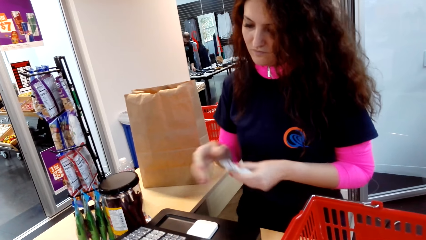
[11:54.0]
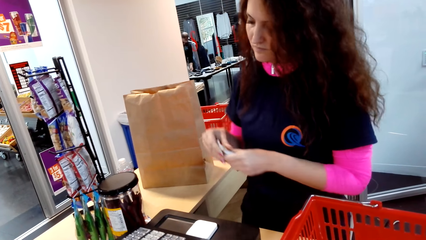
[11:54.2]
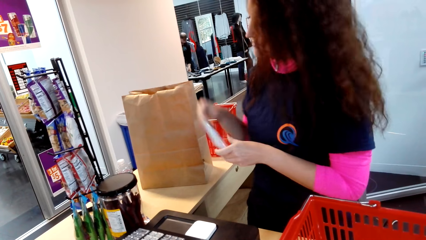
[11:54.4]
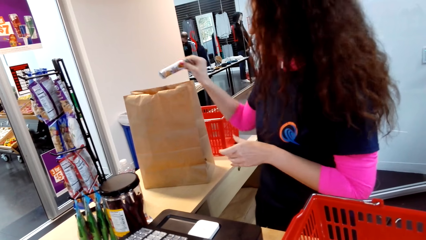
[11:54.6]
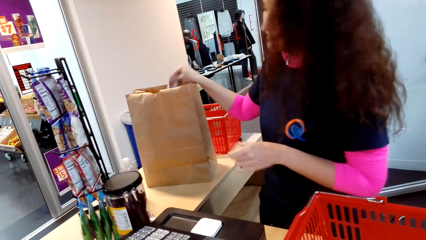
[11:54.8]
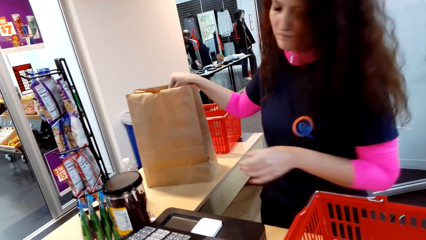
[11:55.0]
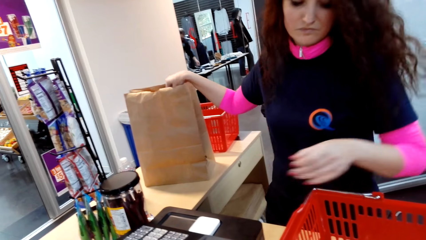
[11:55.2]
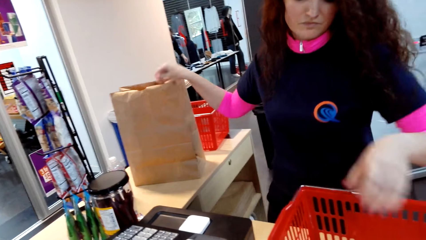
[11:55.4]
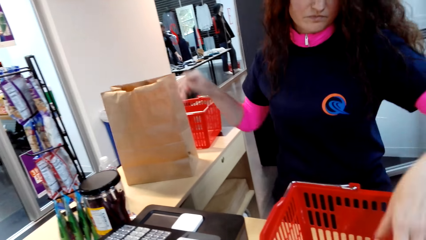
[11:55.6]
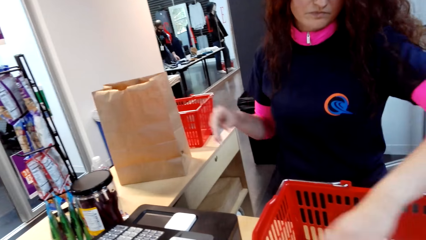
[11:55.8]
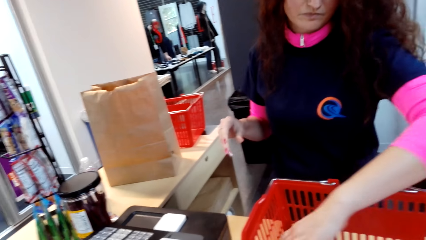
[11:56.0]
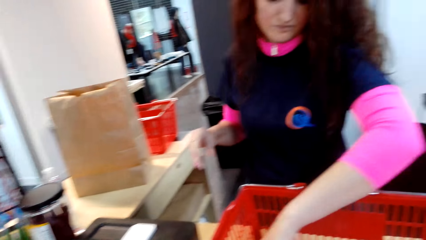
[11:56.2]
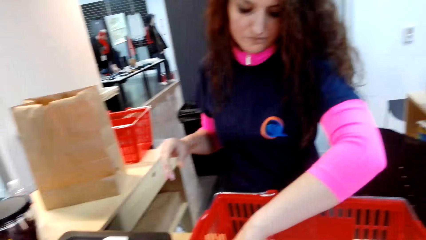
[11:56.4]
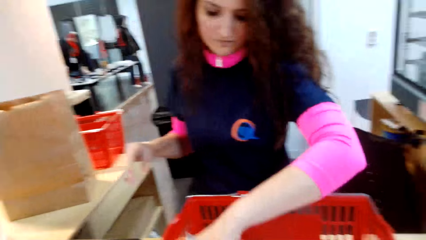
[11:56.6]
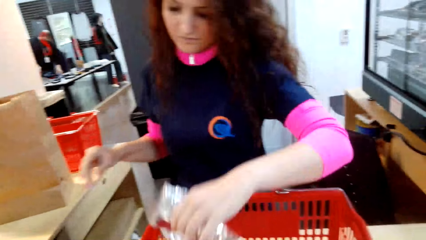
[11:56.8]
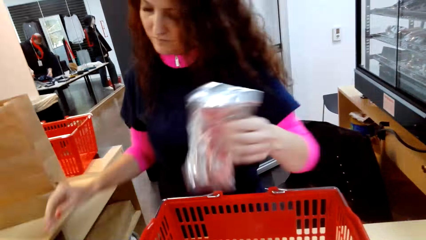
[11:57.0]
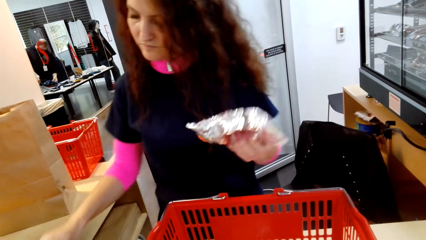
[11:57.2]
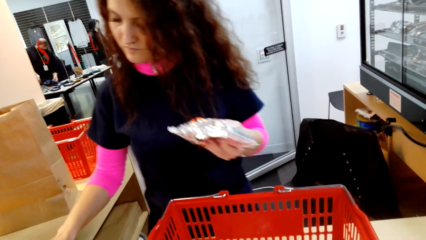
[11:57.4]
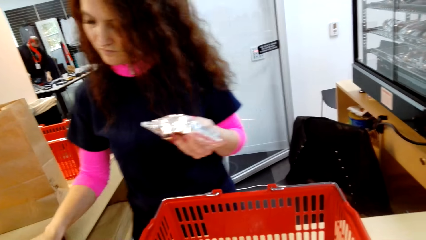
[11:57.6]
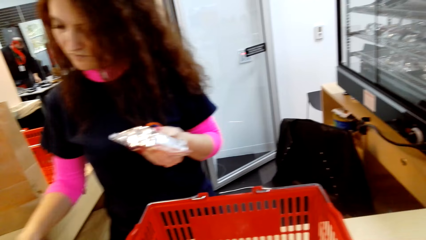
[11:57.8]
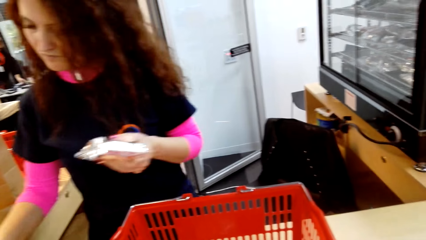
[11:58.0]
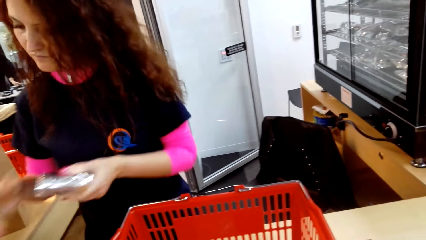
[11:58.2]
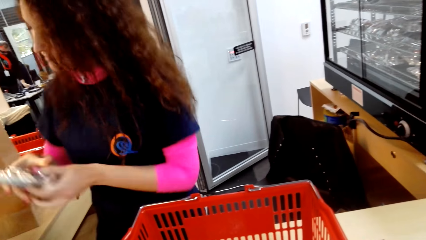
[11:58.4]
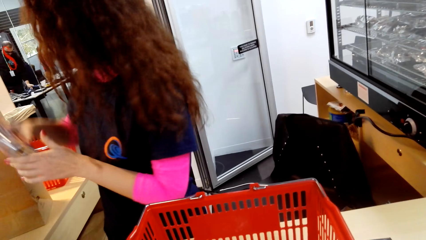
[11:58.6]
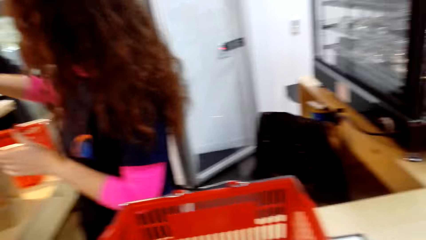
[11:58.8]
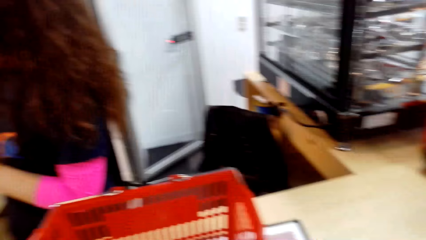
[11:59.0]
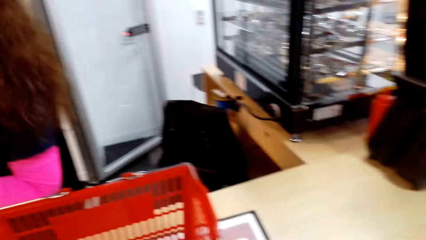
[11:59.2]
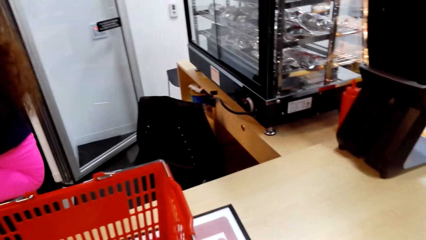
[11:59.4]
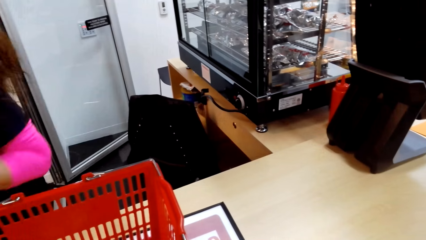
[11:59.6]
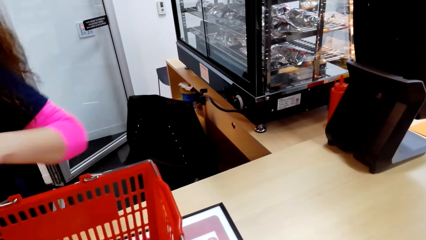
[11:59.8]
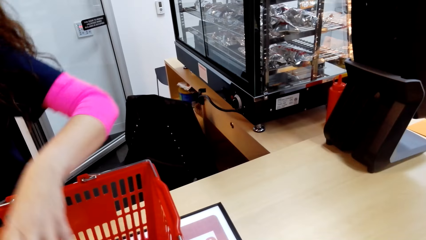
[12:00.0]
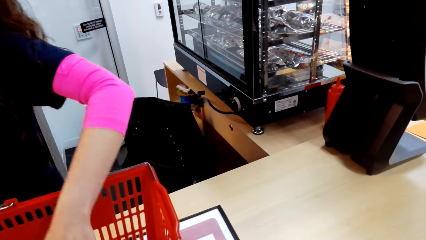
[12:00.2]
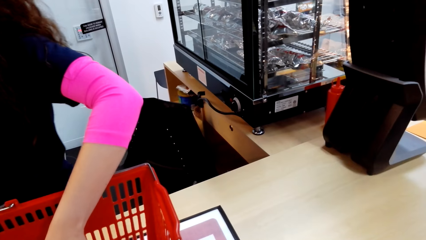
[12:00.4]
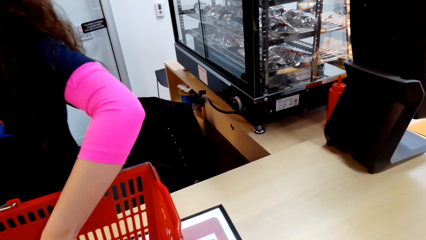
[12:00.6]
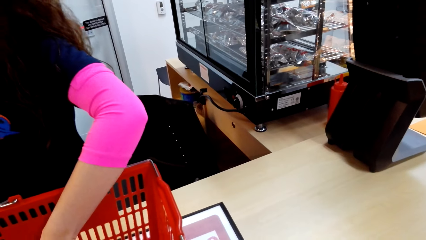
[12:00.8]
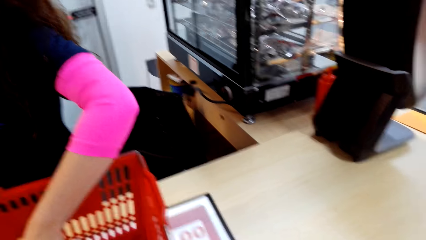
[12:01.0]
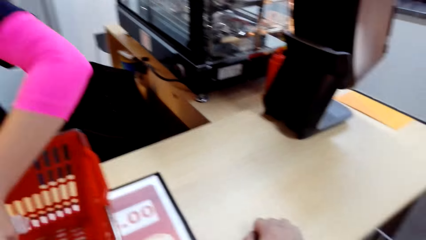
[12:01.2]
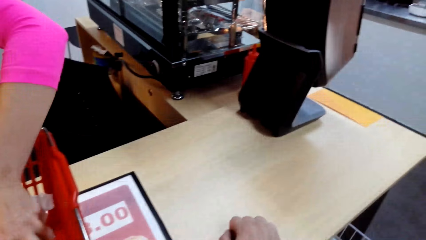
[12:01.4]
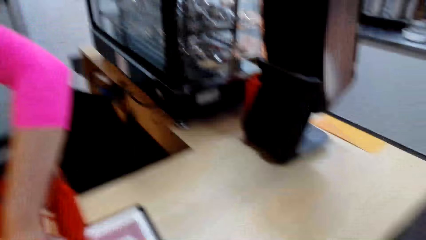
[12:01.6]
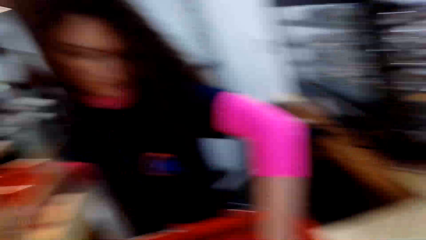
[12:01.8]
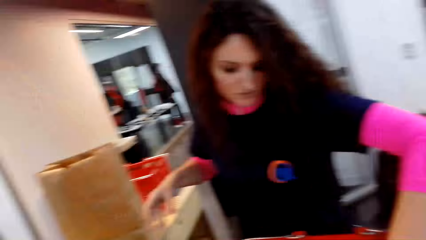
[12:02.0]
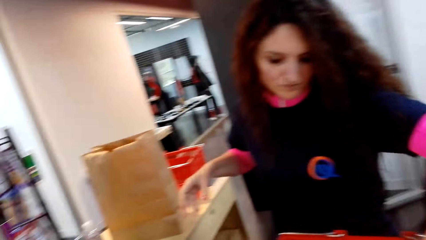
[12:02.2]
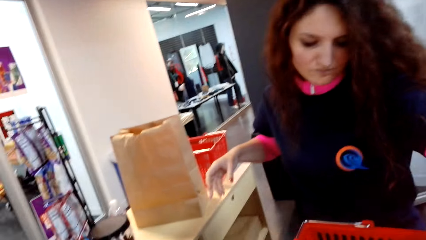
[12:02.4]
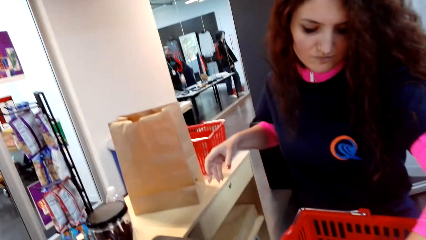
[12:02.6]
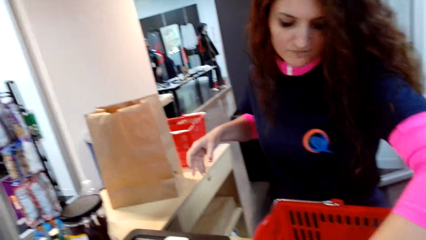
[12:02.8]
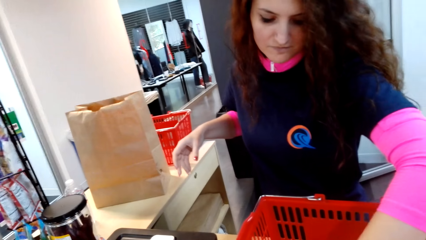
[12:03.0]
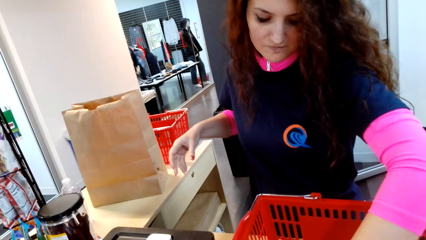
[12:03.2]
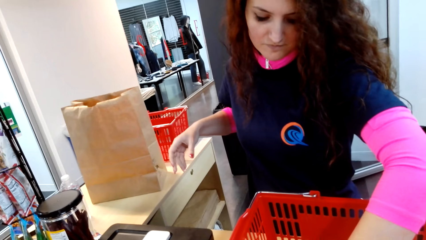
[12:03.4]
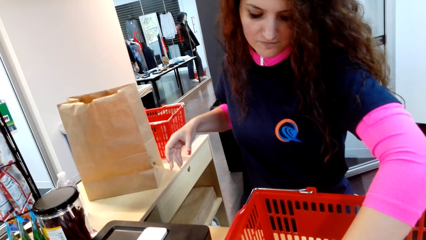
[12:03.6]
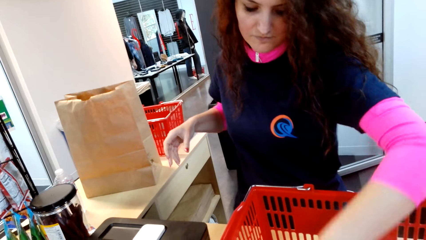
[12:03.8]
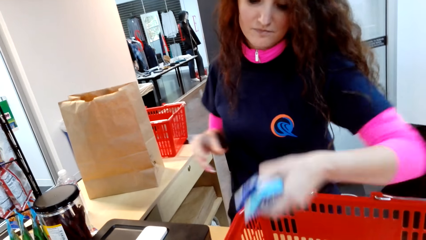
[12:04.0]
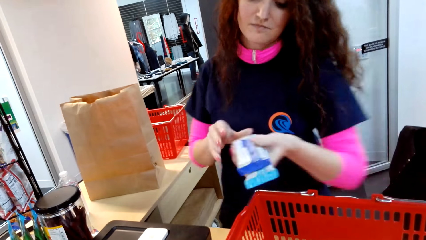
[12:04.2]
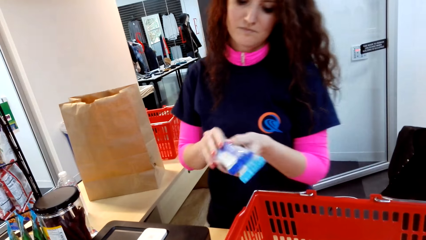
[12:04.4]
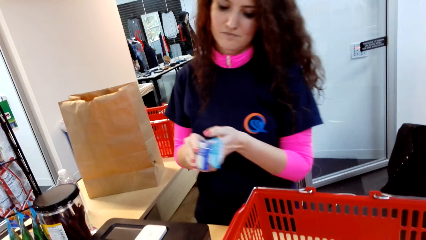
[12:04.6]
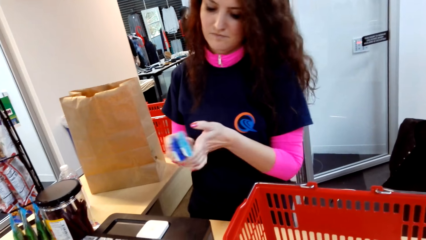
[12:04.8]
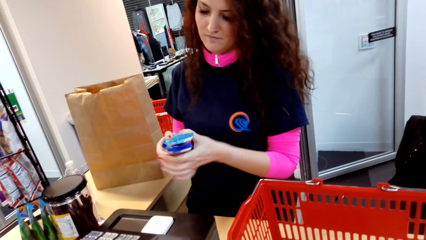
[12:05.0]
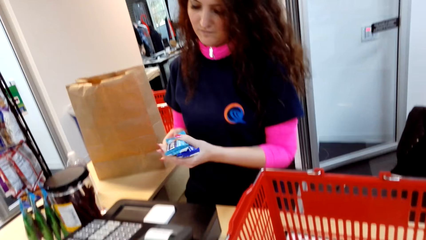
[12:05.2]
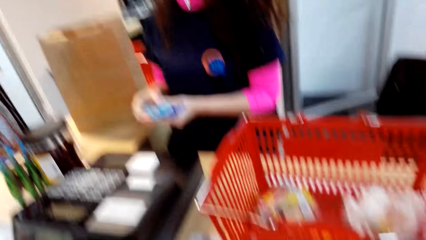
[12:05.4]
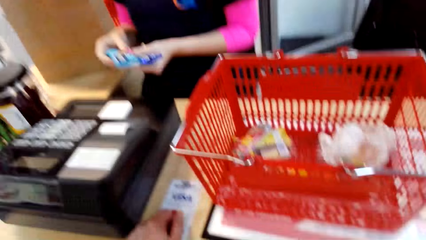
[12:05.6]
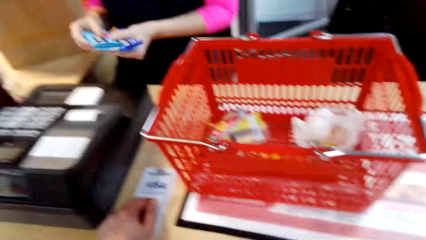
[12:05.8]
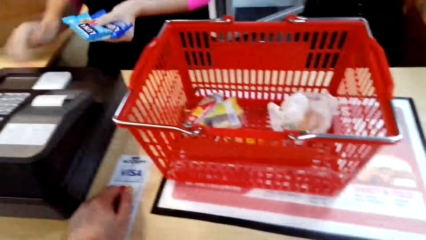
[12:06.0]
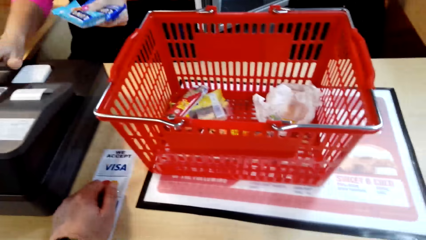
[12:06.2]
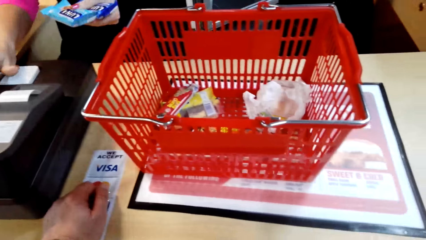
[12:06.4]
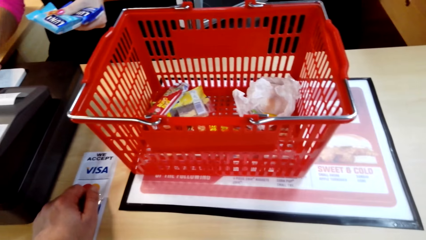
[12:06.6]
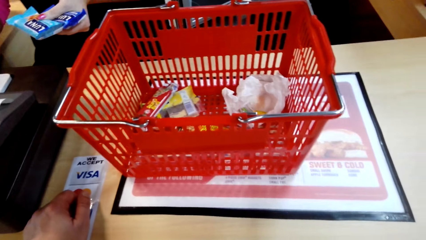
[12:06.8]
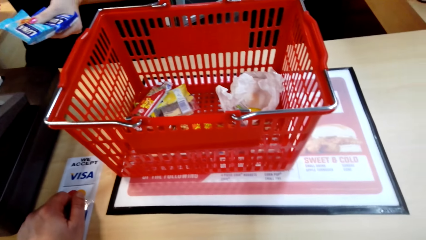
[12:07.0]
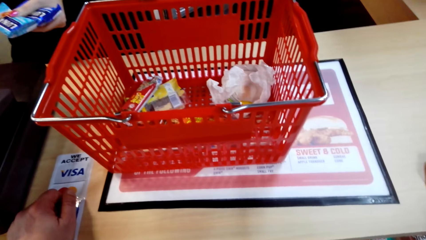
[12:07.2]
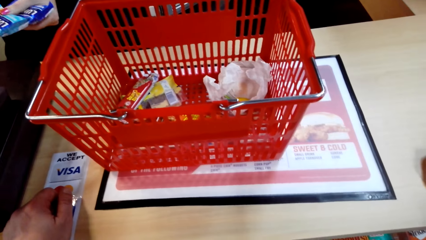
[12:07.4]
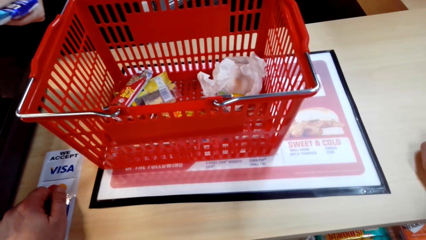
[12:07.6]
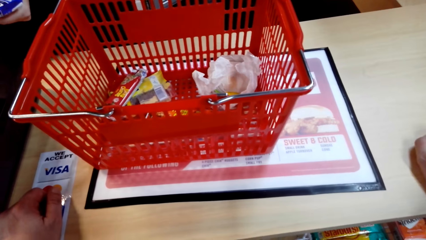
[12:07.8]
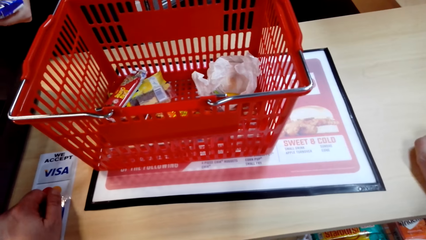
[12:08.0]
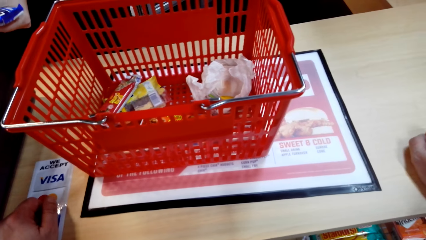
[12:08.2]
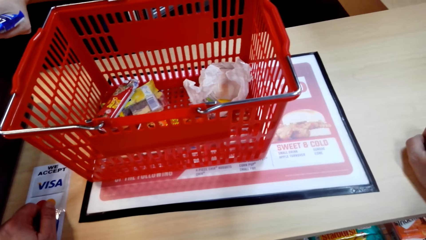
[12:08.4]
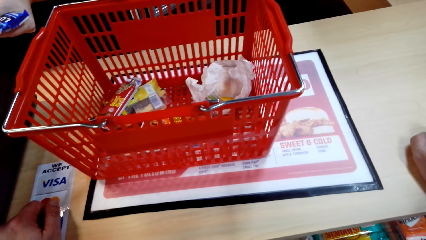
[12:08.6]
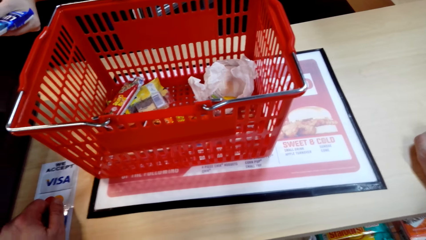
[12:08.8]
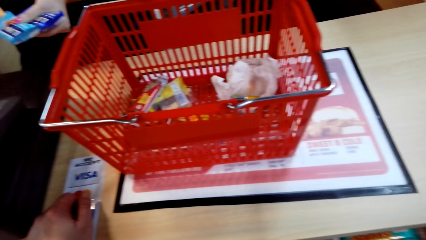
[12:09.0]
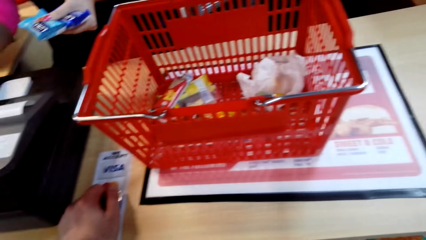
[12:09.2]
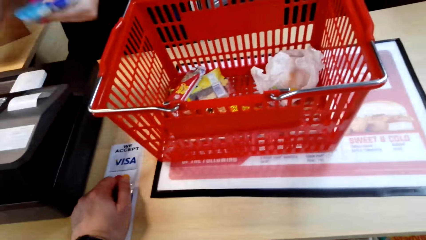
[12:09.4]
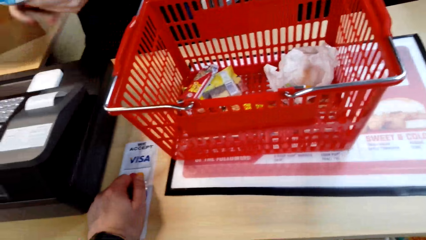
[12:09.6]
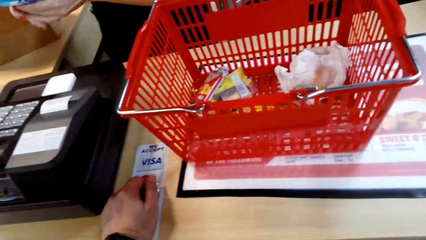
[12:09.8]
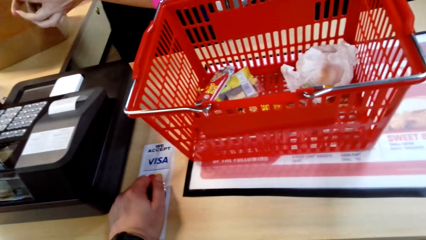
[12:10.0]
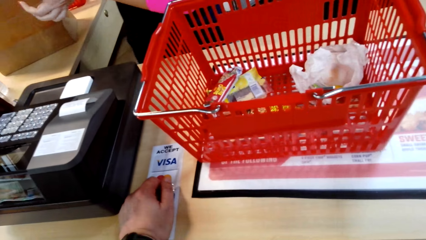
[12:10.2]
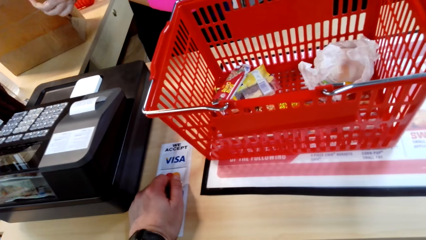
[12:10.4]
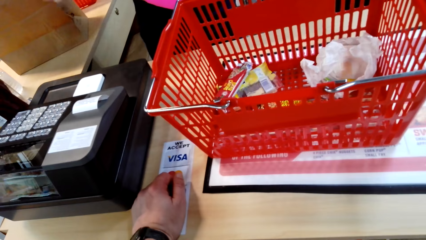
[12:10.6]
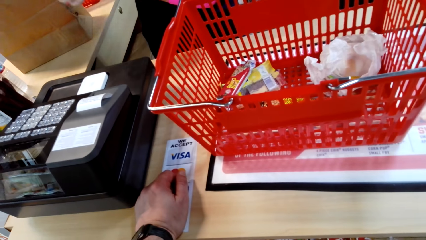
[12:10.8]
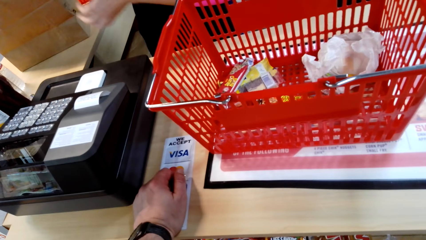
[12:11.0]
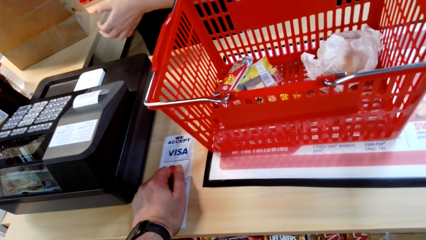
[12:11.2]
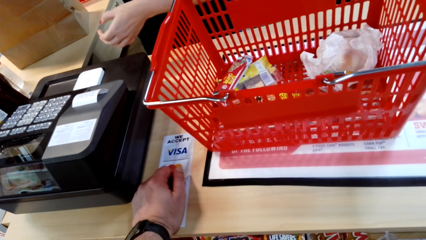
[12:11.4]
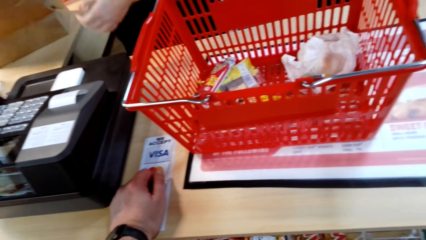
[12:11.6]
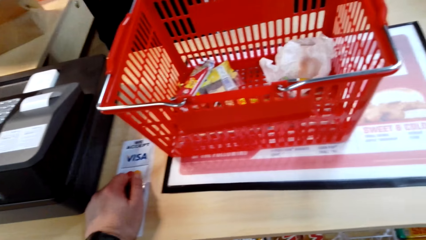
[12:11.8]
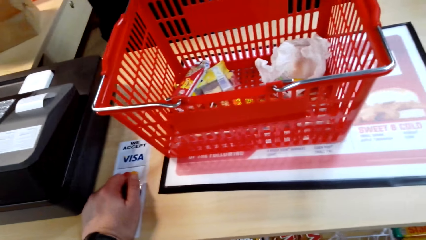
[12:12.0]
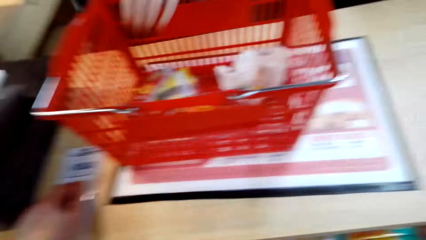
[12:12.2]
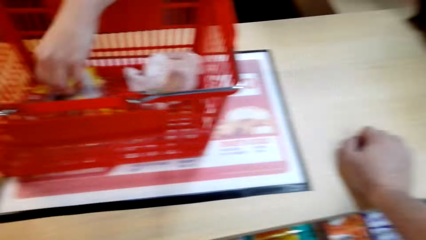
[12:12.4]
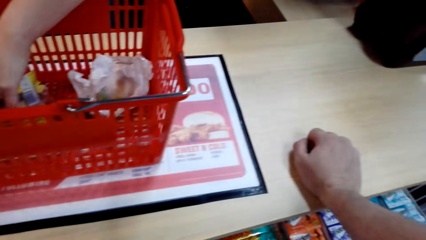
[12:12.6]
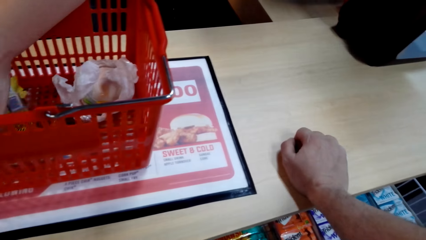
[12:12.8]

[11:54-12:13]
The cashier puts an item in the carrier bag. The camera wearer looks around. The cashier picks up an item, operates the receipt machine, and puts an item in the carrier bag. The camera wearer looks around. The cashier picks up an item. The cashier picks up something, operates the receipt machine, and puts an item in the carrier bag.
